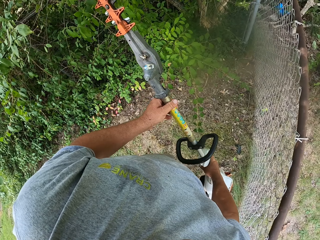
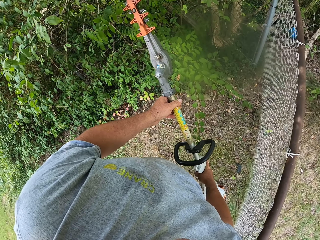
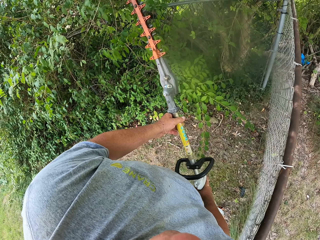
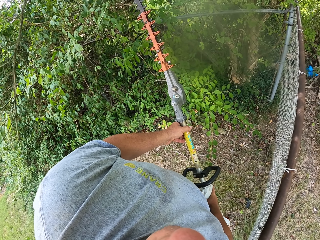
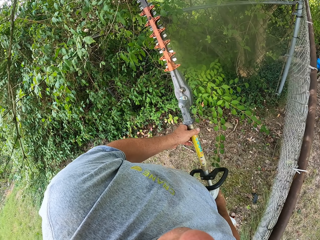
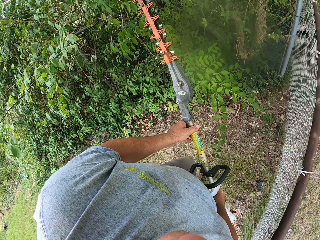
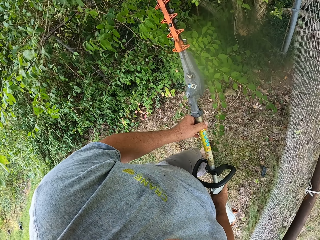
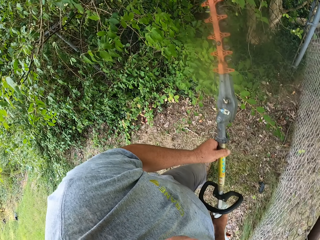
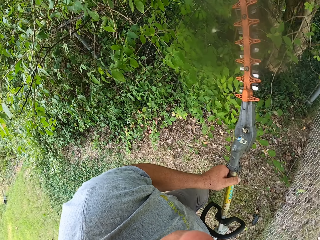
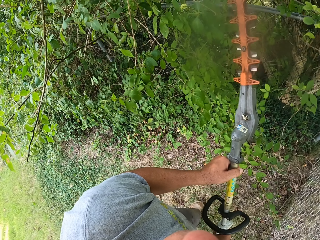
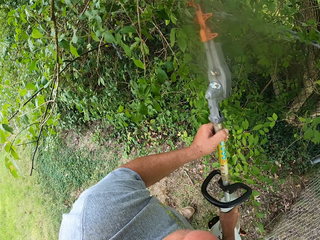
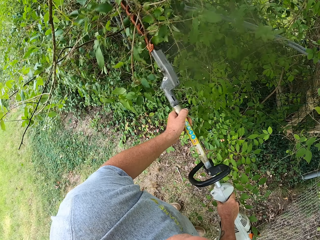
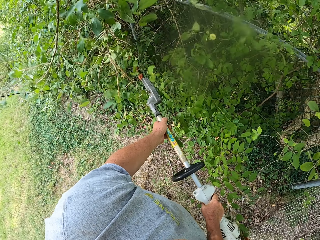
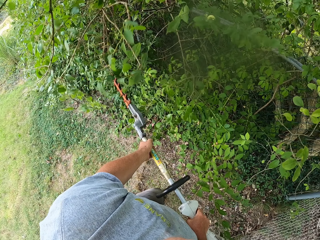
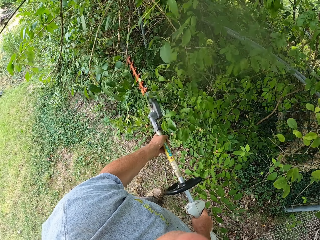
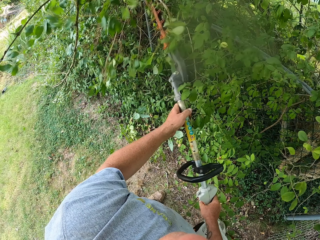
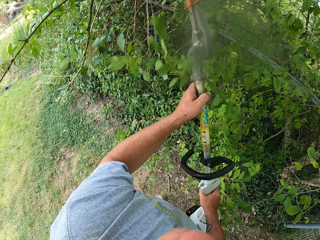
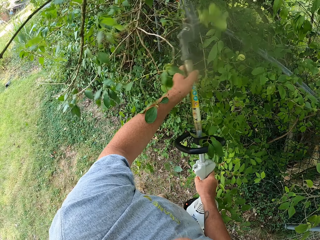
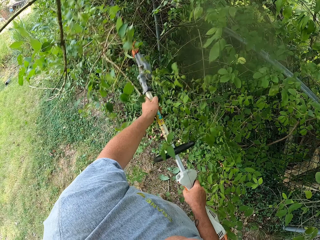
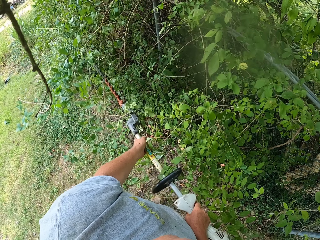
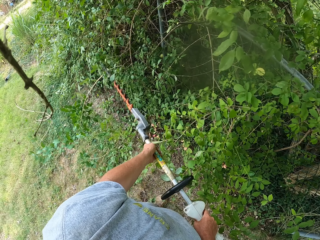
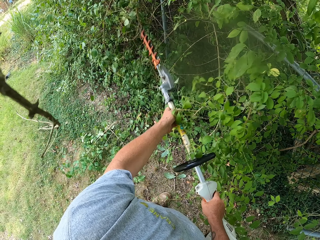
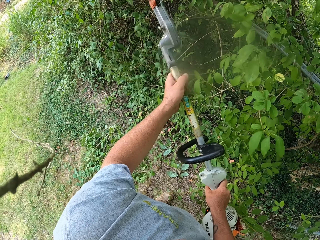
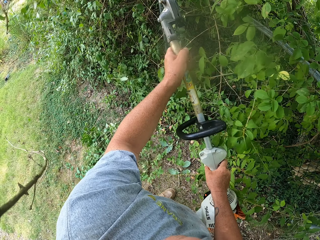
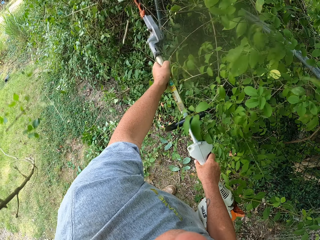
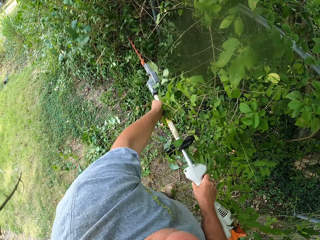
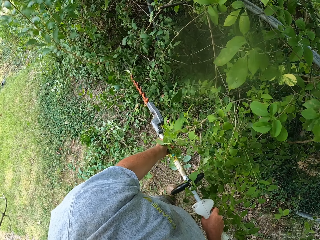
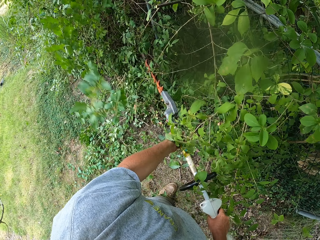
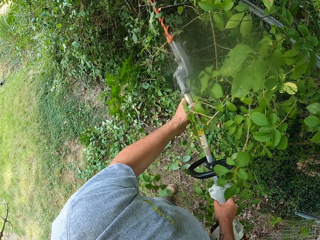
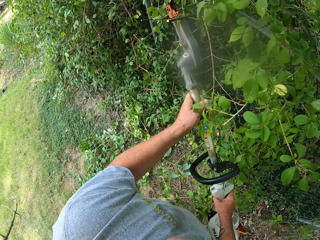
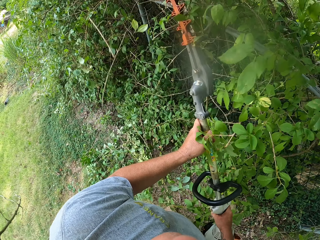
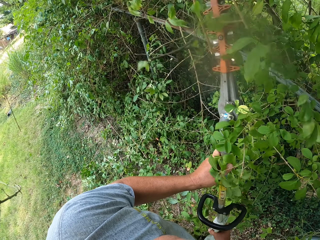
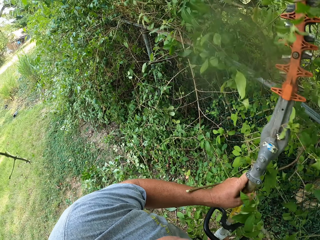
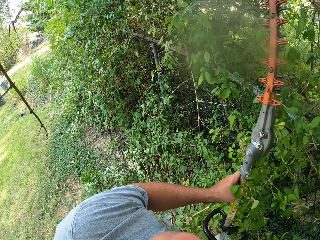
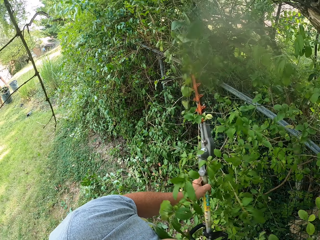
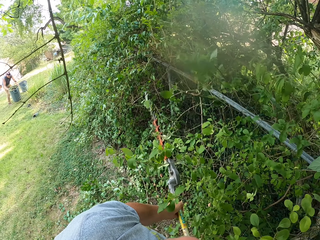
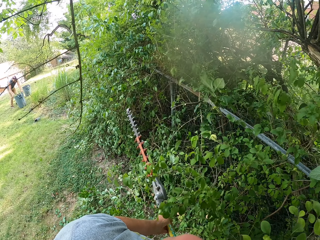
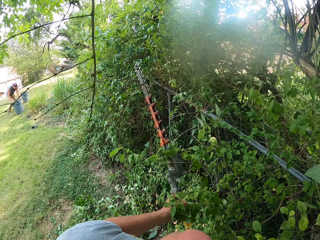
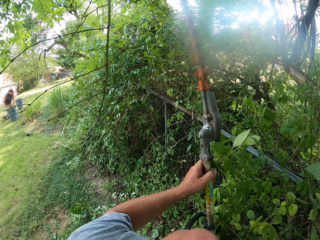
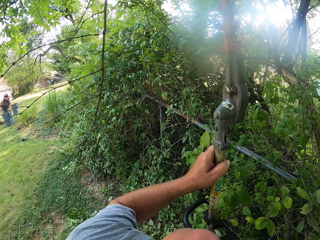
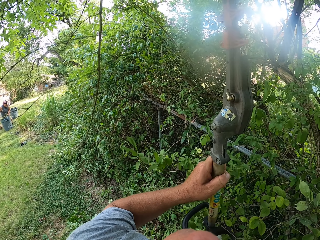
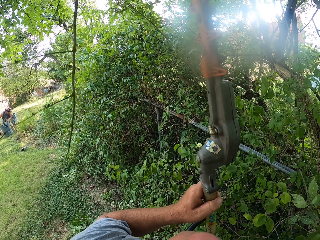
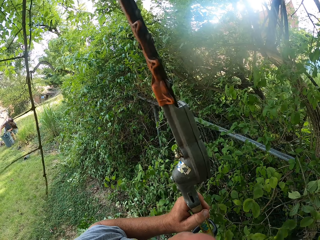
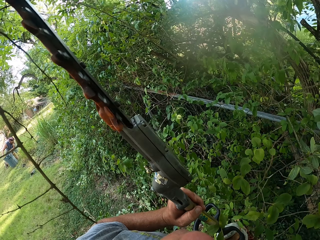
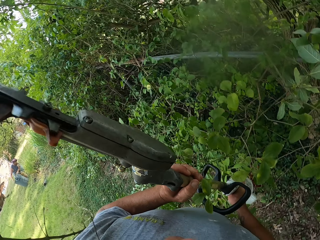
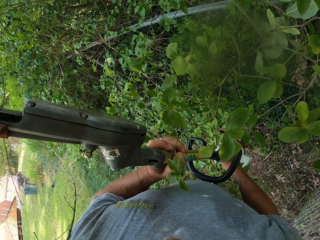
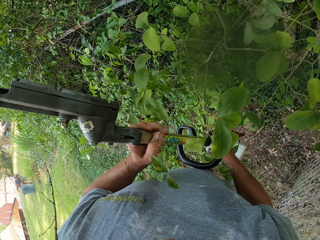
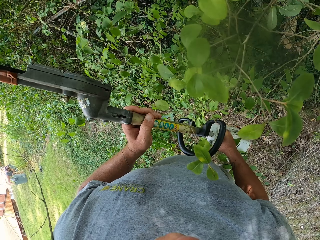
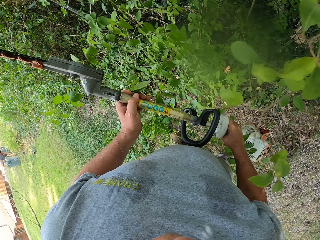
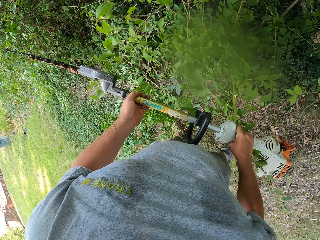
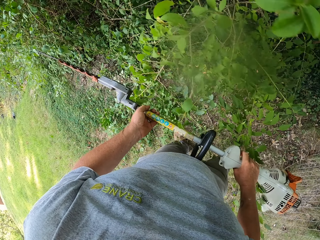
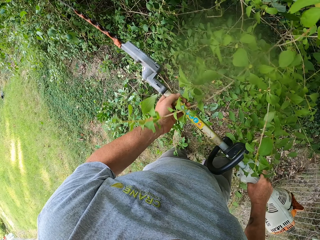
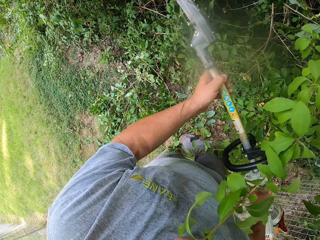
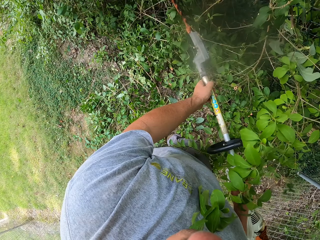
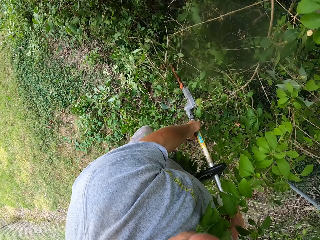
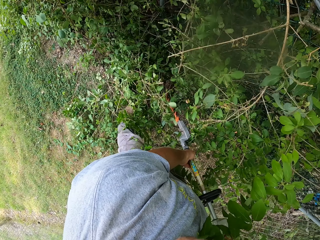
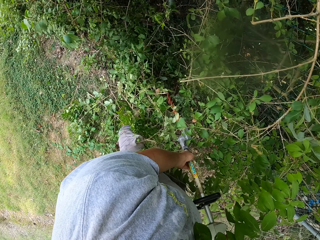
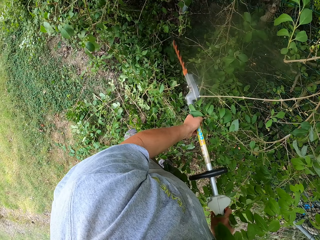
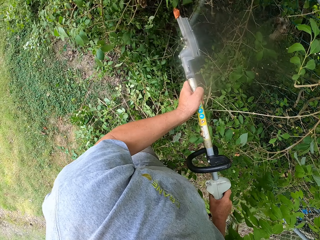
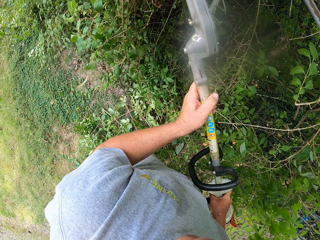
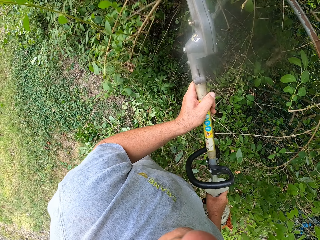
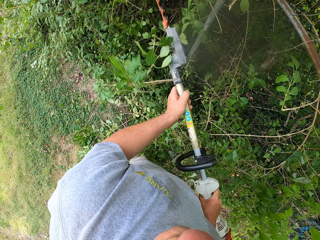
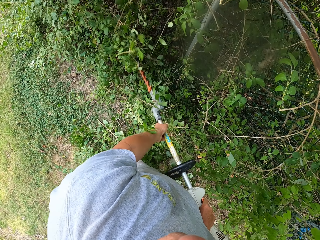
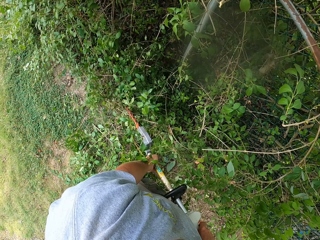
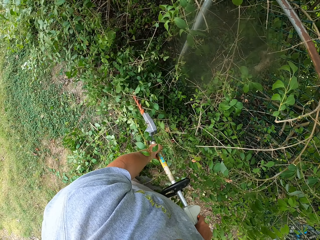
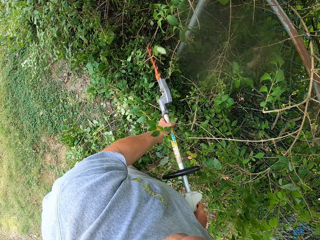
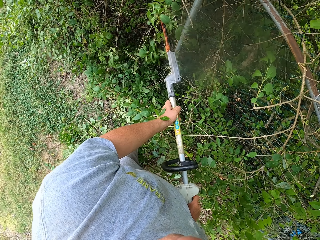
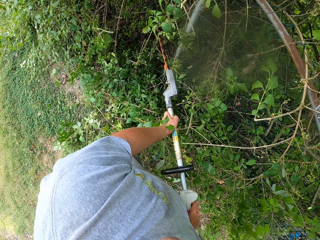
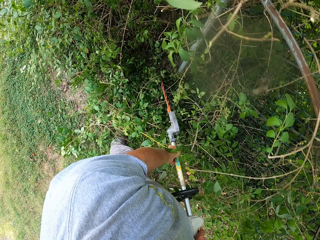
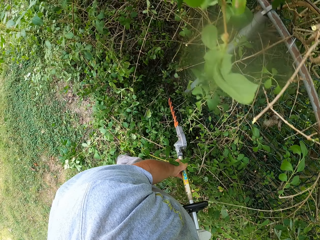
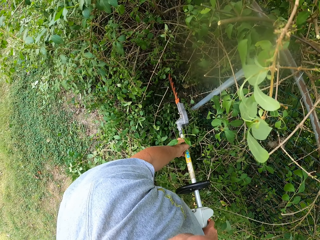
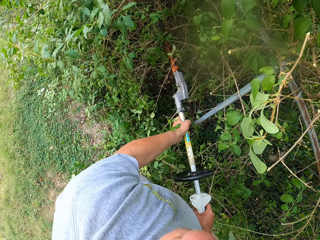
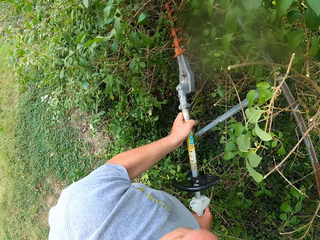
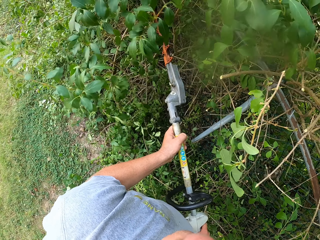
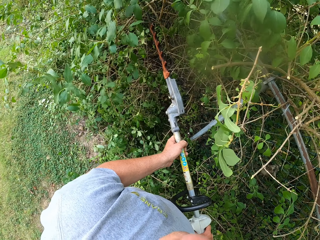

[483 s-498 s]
The camera wearer looks around. They trim the plant. They look around. They trim the plant.

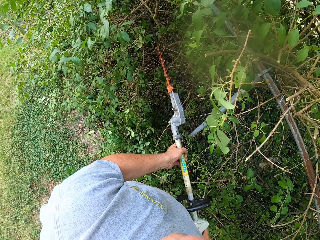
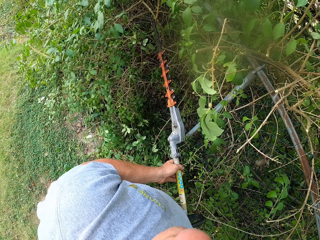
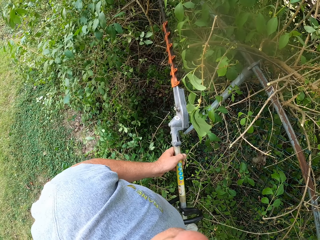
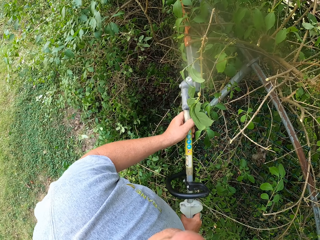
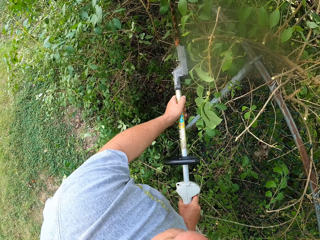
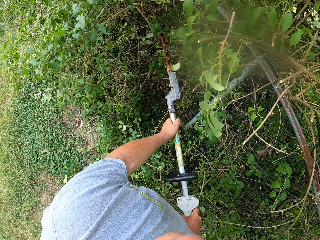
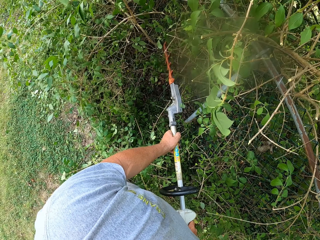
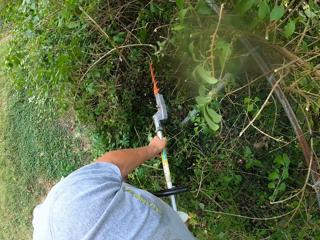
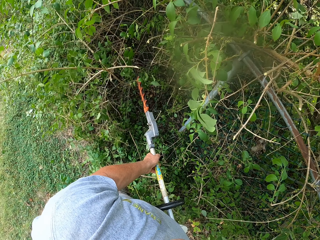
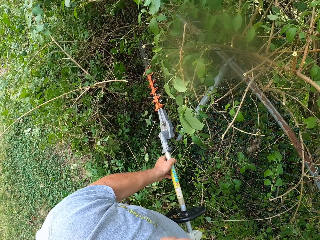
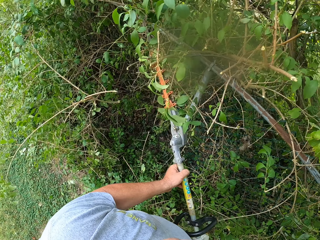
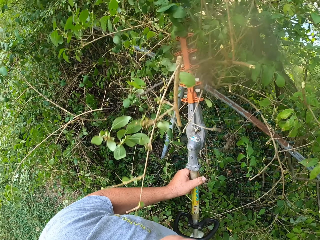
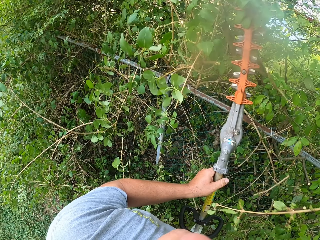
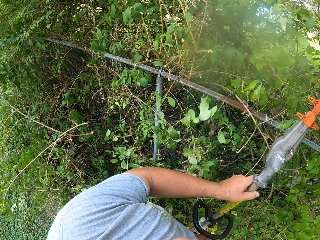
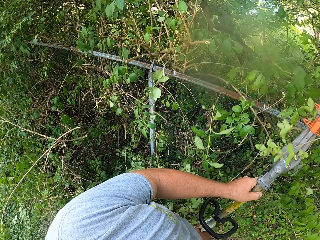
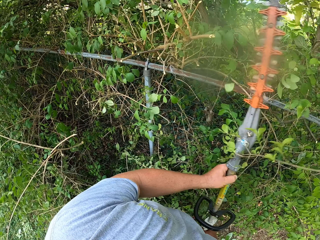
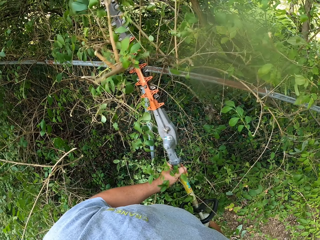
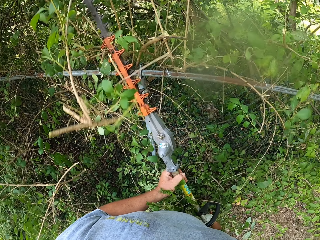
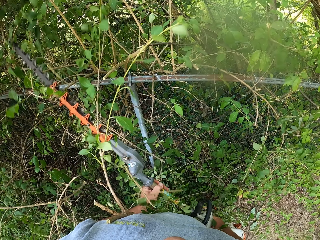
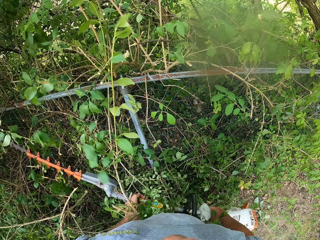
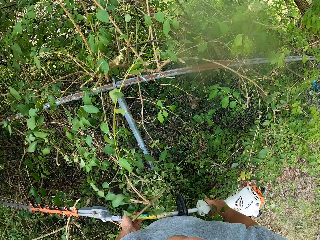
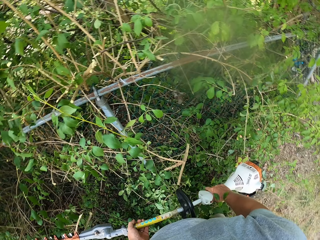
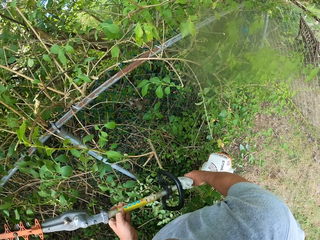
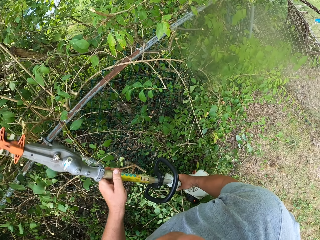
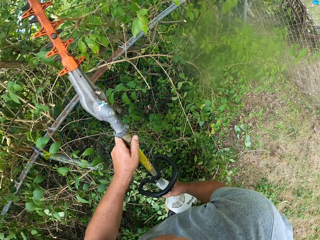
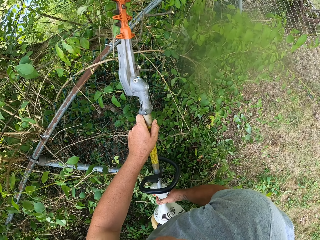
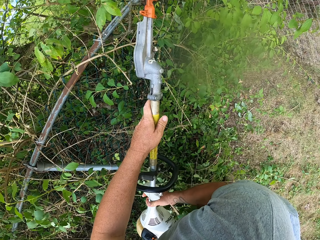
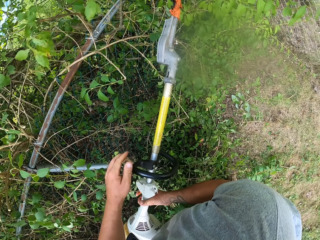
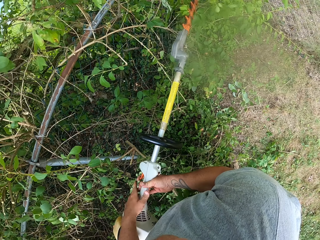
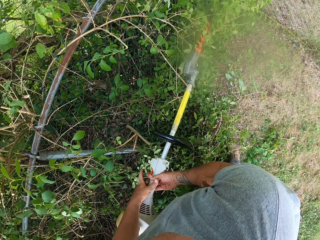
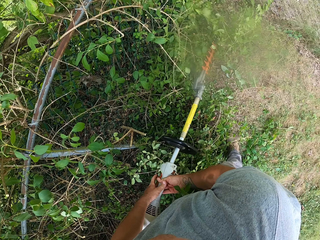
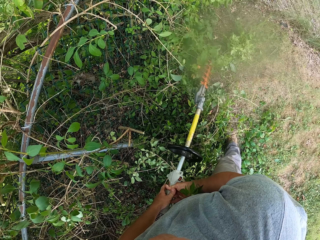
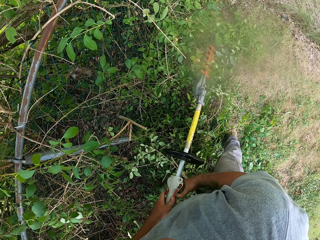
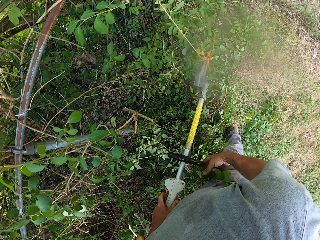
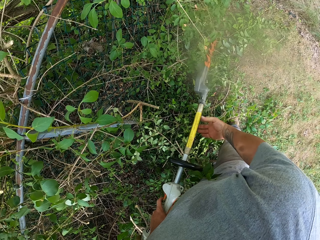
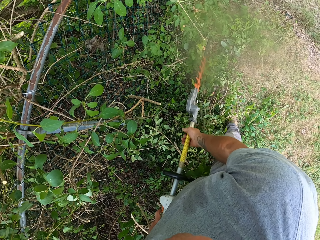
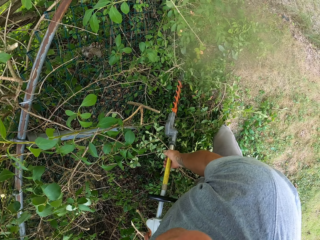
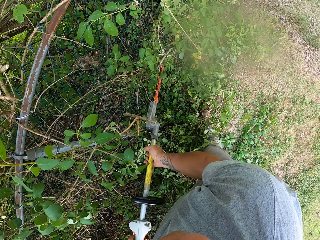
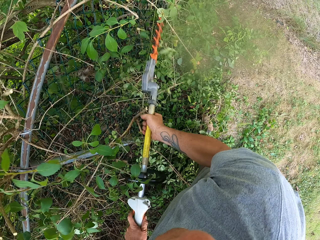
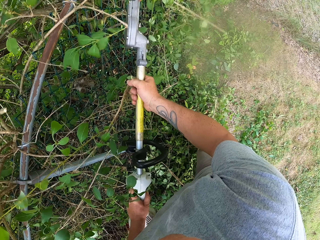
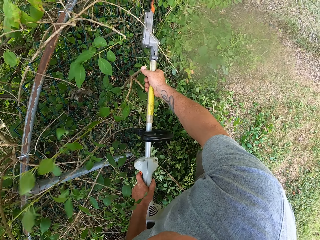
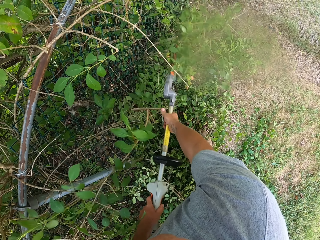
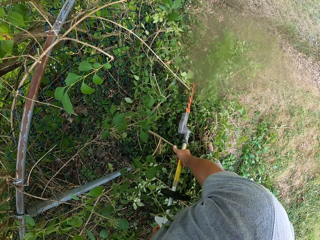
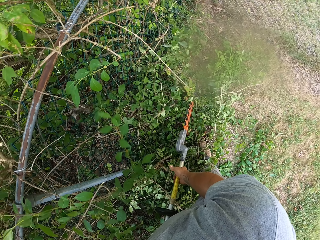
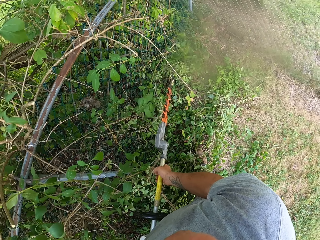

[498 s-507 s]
The camera wearer trims the plant.
